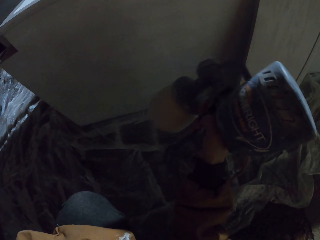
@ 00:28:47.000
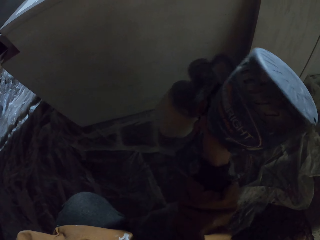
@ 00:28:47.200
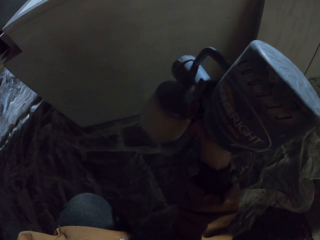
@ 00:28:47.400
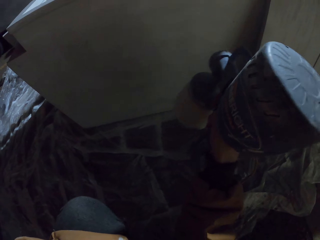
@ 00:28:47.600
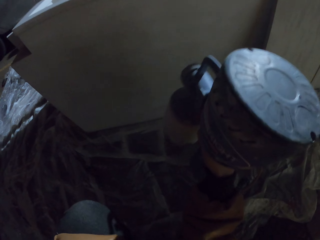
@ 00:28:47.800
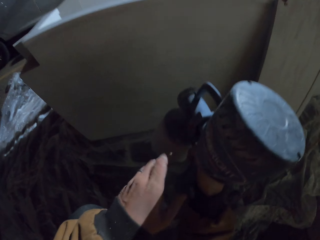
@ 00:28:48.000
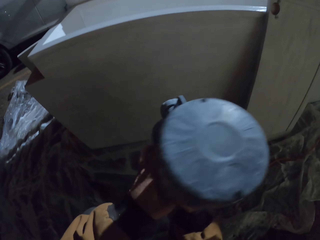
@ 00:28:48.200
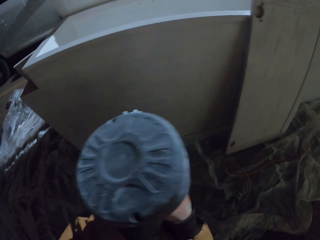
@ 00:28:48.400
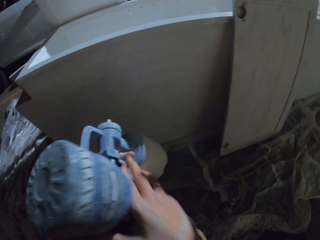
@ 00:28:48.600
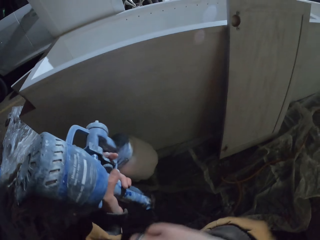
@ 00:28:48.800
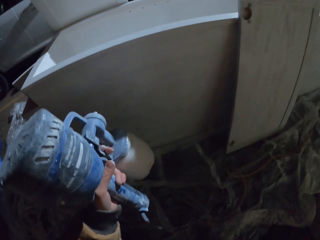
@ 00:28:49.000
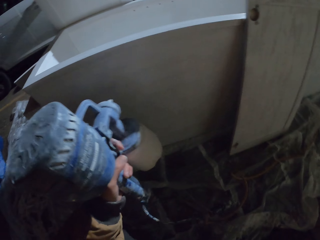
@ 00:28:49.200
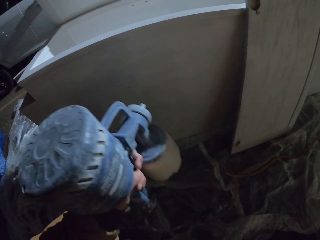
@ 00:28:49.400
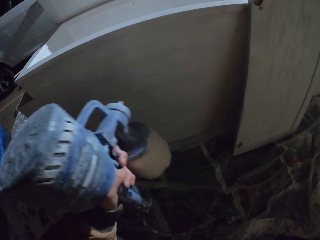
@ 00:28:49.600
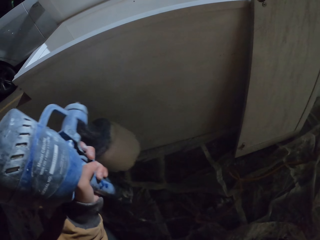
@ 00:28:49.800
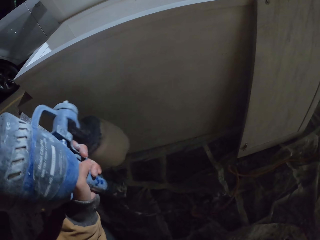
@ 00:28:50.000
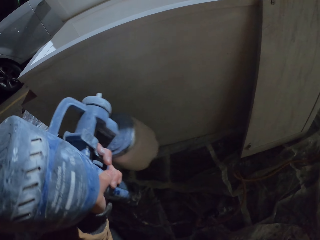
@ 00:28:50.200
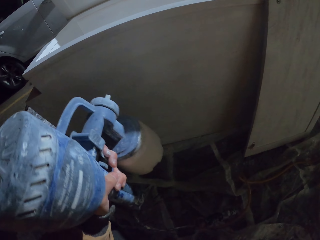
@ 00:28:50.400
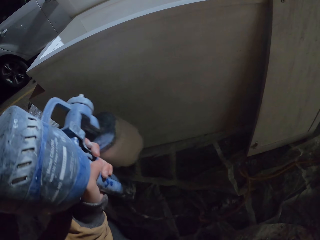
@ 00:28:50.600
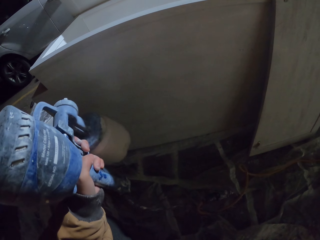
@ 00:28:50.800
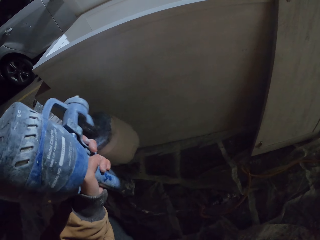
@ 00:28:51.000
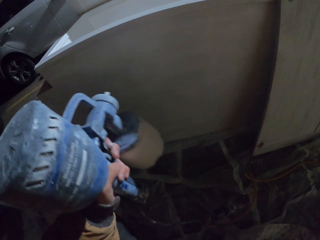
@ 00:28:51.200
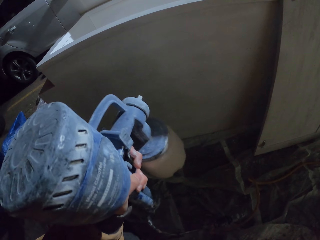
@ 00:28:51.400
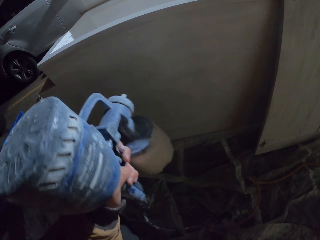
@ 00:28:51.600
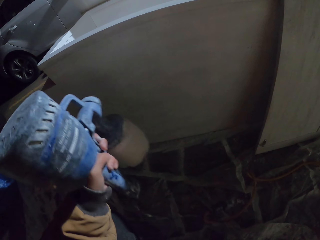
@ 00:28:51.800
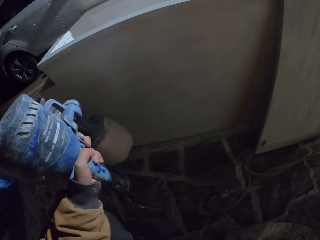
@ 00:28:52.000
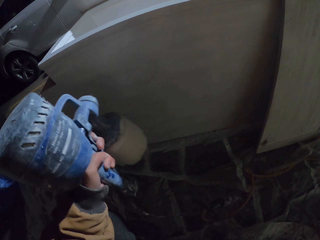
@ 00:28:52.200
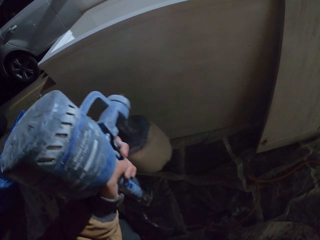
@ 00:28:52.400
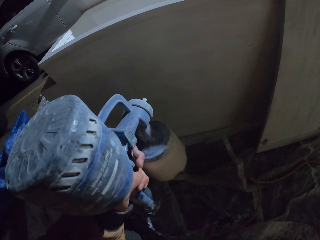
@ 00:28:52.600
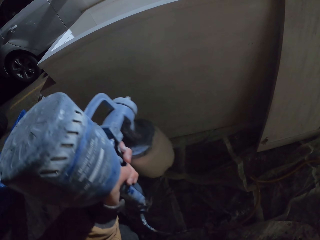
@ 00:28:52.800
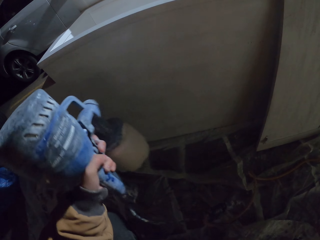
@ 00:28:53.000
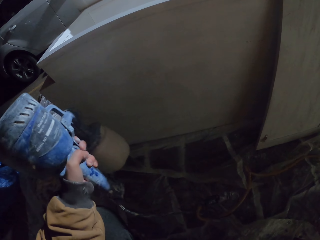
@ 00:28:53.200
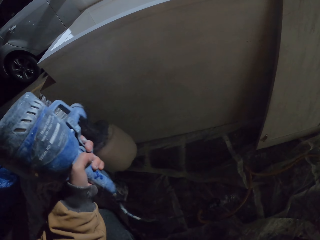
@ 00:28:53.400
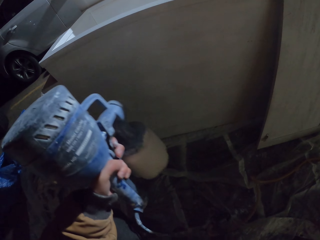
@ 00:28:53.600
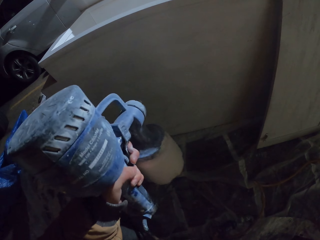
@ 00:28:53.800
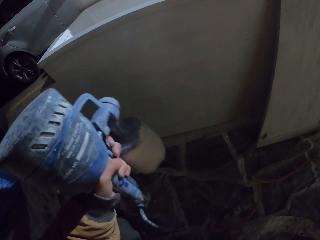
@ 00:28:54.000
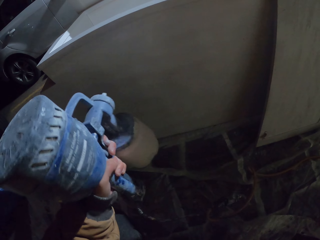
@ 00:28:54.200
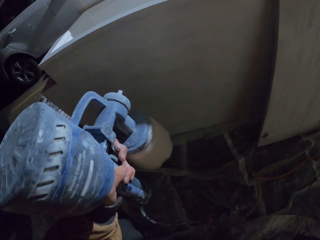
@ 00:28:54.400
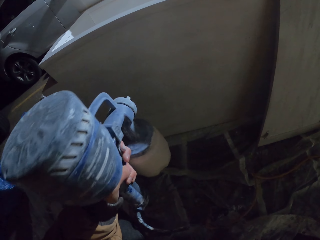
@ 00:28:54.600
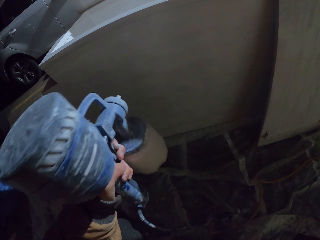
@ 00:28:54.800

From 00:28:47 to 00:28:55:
The camera wearer places the spray paint gun in his left hand. He paints the closet with the spray paint gun.

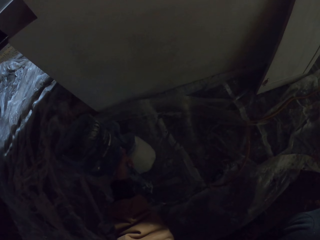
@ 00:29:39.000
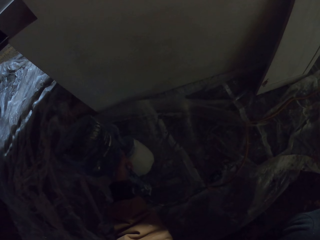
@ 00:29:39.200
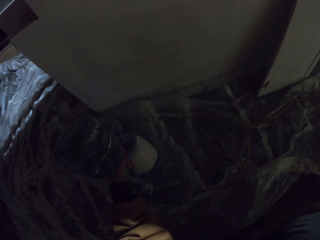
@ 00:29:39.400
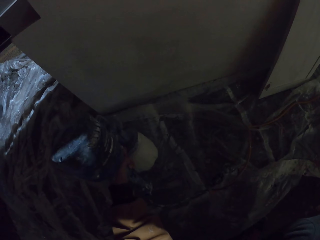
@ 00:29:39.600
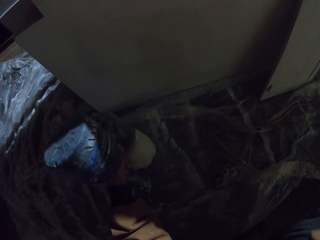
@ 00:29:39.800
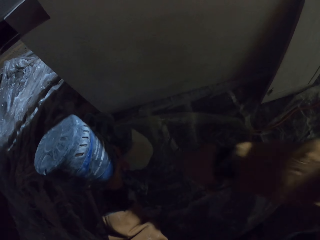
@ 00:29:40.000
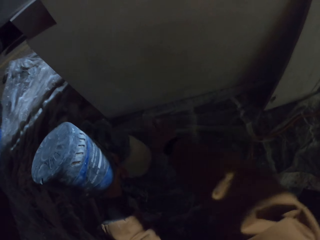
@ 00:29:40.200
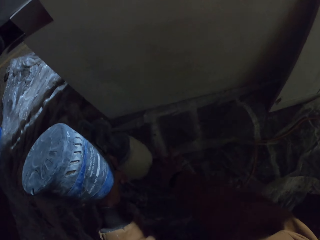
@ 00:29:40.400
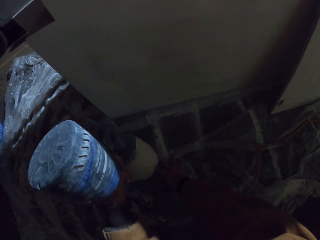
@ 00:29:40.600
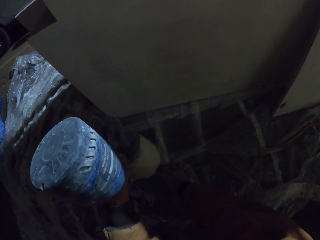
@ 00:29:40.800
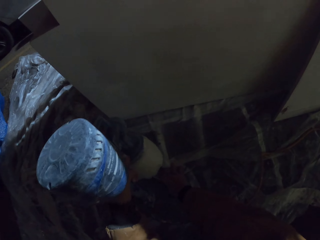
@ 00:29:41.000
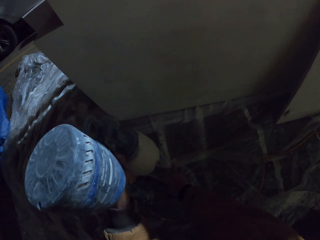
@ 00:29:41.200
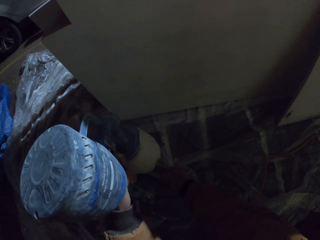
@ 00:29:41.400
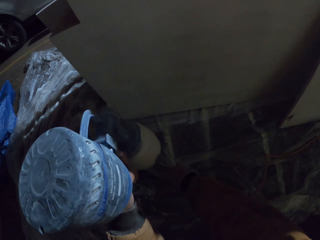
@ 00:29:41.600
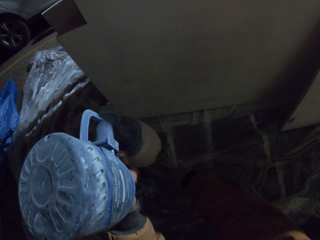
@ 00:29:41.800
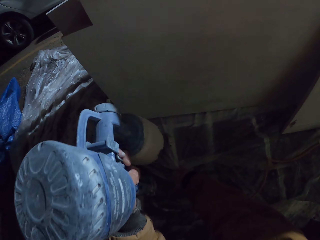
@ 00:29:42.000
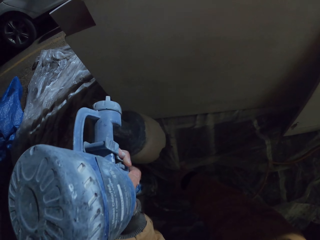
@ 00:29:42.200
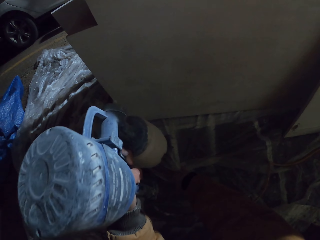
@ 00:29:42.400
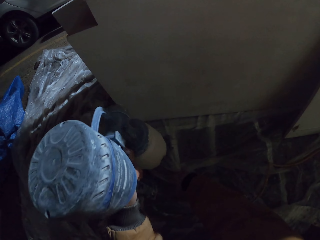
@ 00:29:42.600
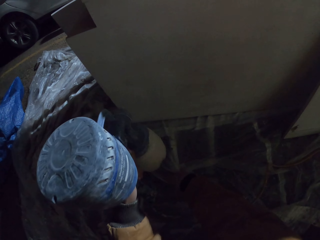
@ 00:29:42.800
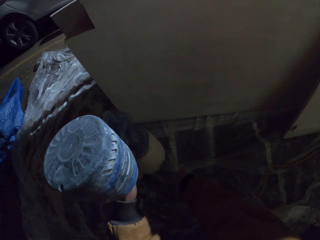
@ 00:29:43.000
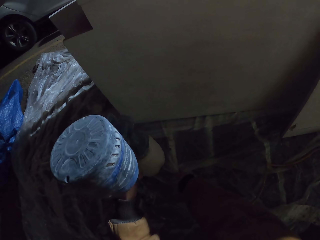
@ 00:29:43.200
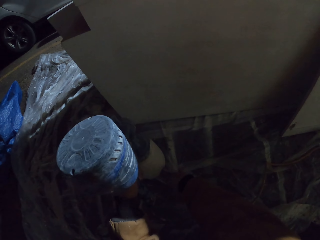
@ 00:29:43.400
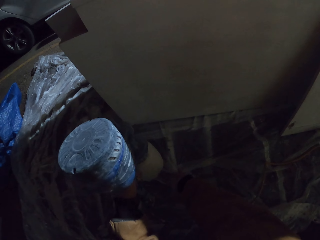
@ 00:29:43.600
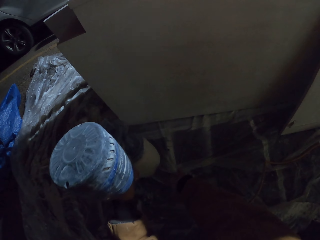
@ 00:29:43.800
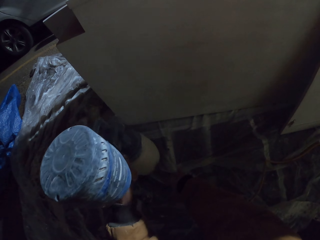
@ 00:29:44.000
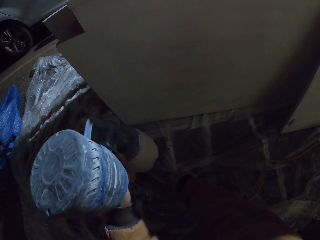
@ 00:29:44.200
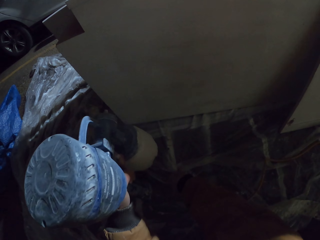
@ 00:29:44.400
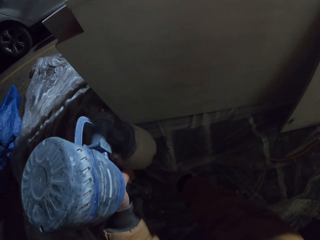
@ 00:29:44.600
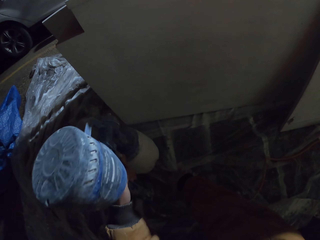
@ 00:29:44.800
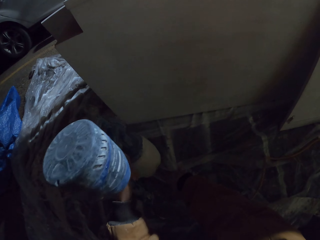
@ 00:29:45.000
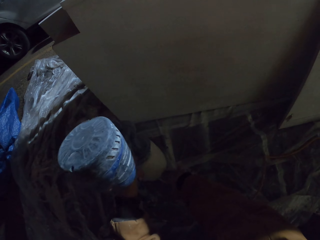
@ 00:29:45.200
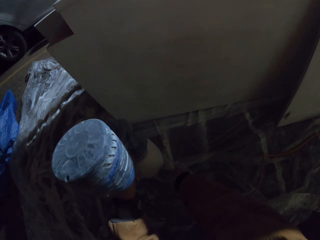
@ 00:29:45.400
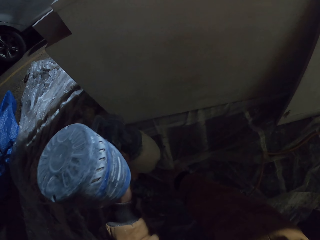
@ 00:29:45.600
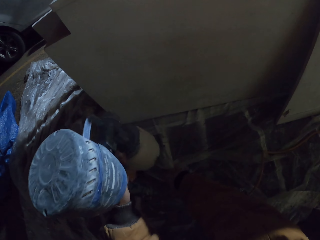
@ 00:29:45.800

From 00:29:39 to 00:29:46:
The camera wearer moves the cloth away from the closet. They paint the closet with the spray paint gun.
